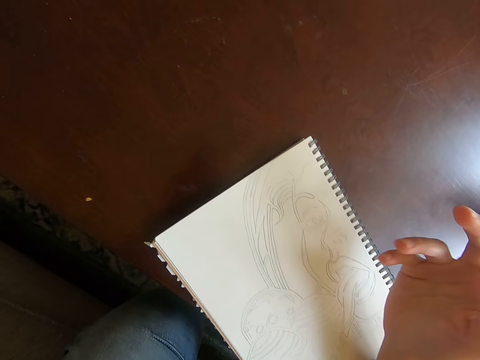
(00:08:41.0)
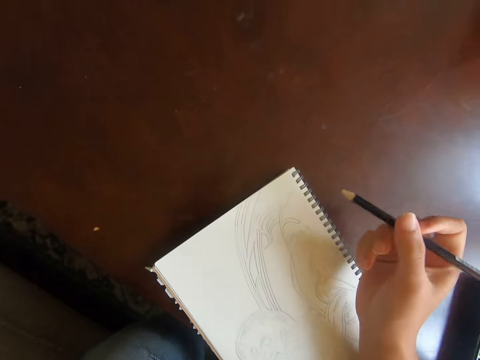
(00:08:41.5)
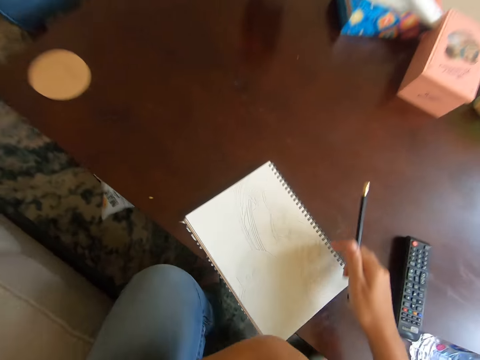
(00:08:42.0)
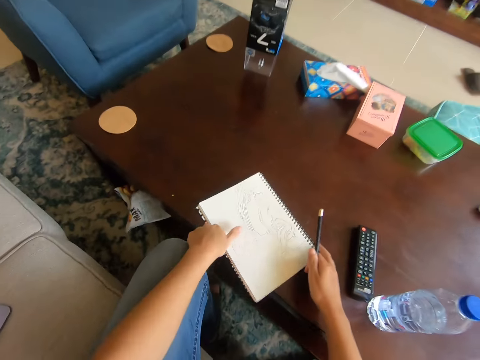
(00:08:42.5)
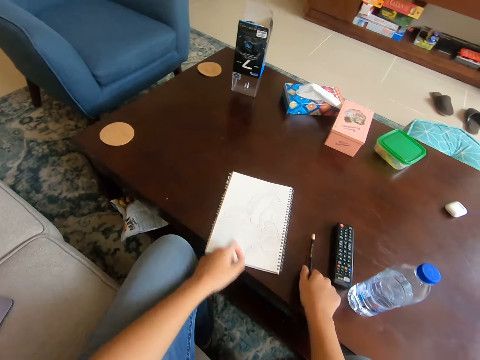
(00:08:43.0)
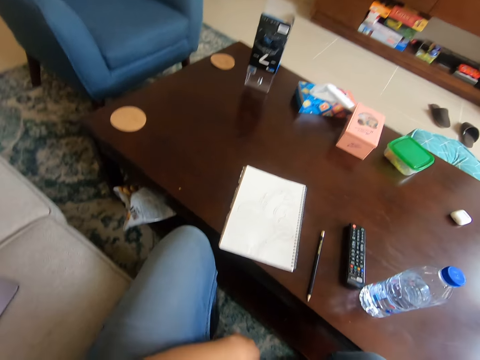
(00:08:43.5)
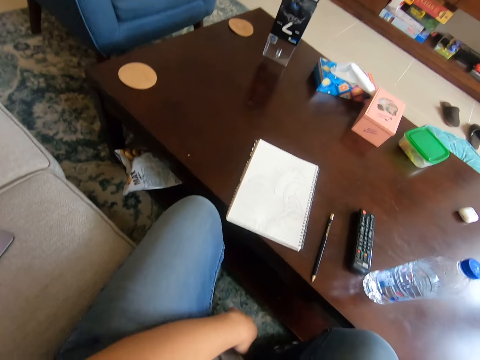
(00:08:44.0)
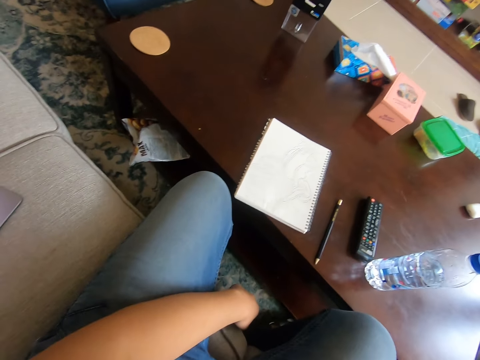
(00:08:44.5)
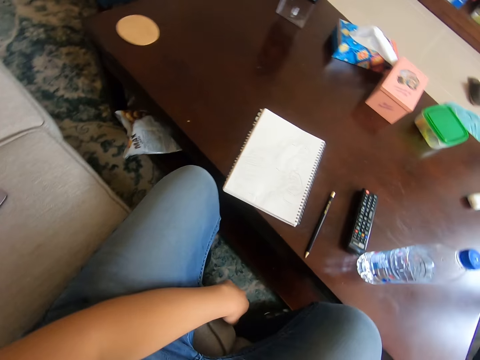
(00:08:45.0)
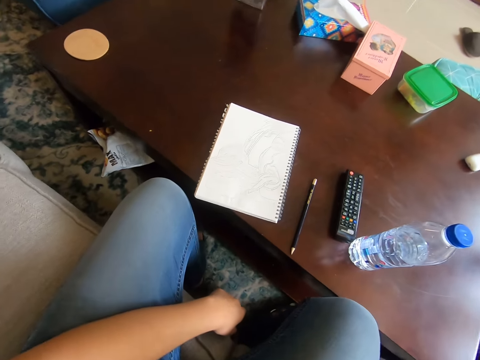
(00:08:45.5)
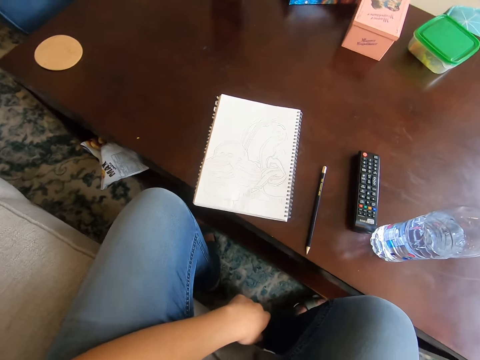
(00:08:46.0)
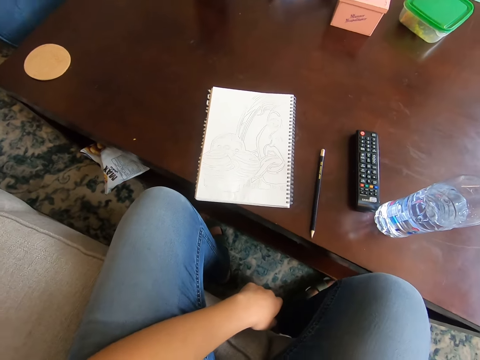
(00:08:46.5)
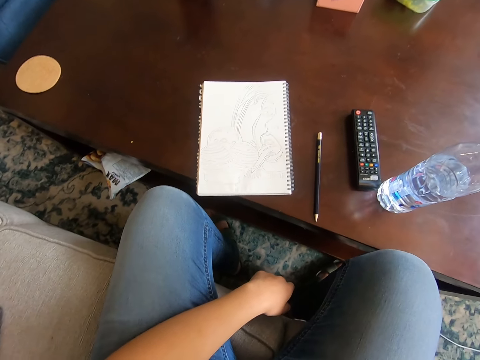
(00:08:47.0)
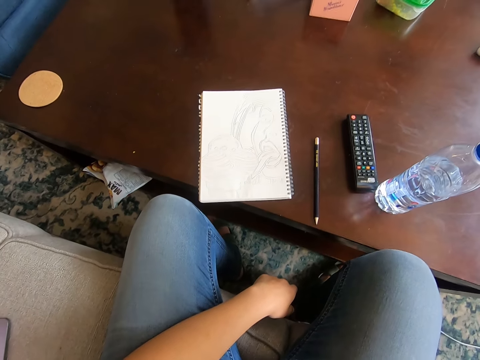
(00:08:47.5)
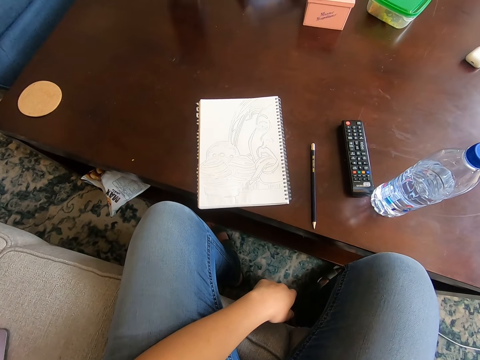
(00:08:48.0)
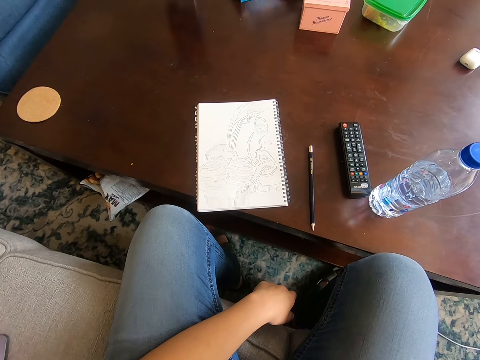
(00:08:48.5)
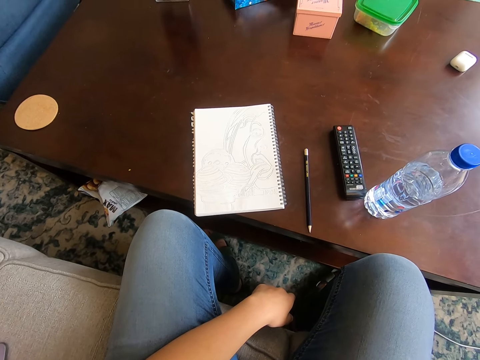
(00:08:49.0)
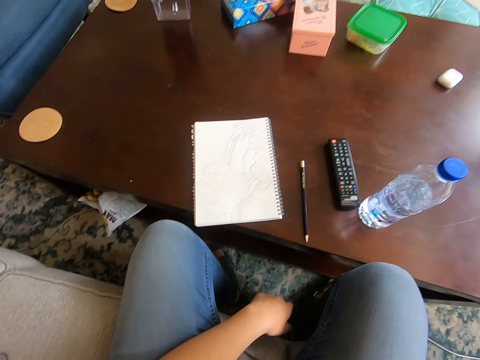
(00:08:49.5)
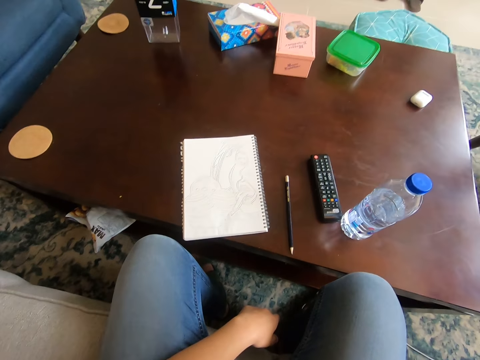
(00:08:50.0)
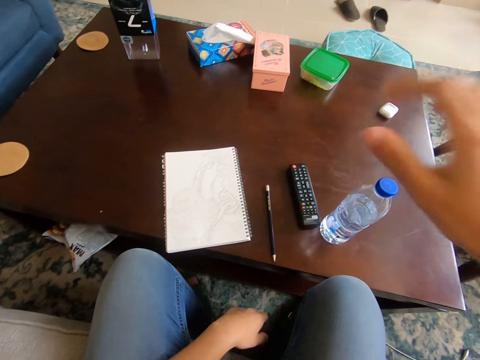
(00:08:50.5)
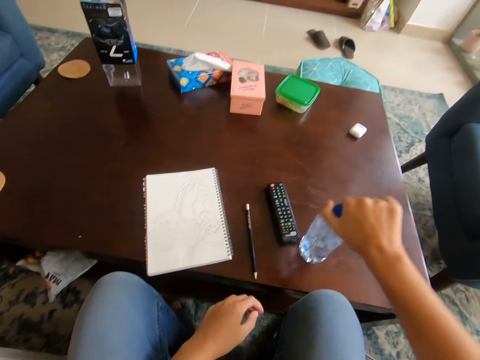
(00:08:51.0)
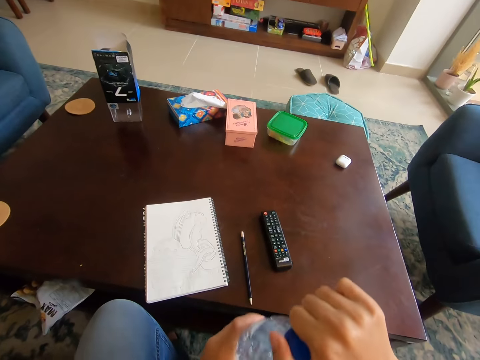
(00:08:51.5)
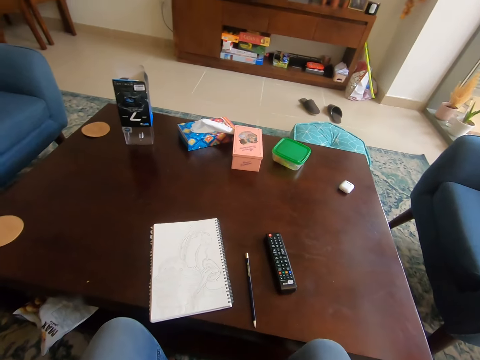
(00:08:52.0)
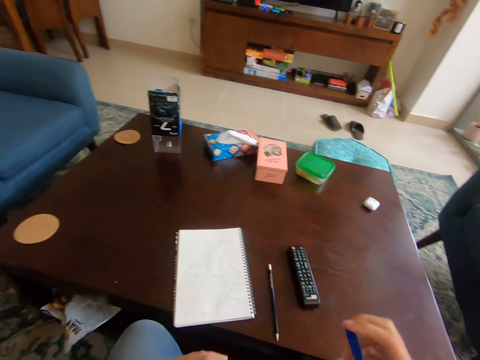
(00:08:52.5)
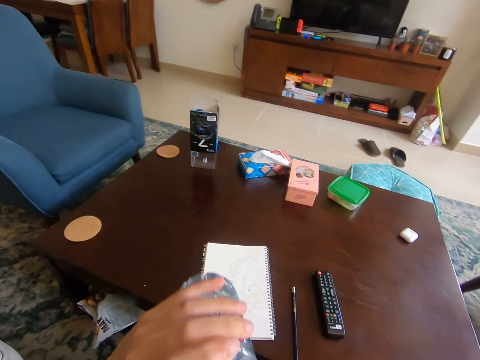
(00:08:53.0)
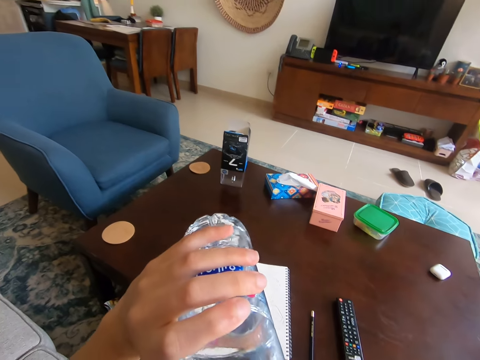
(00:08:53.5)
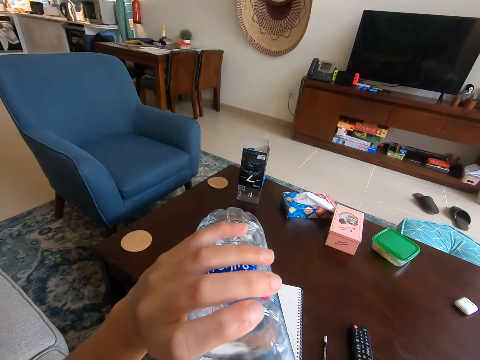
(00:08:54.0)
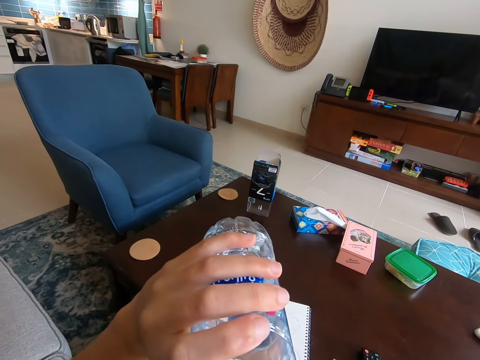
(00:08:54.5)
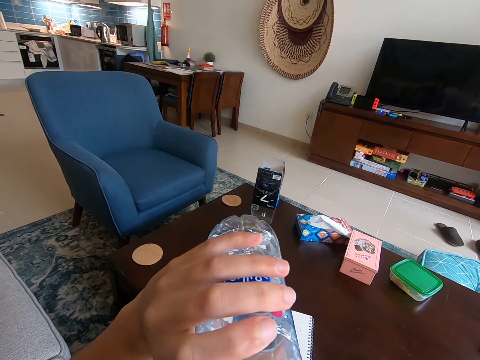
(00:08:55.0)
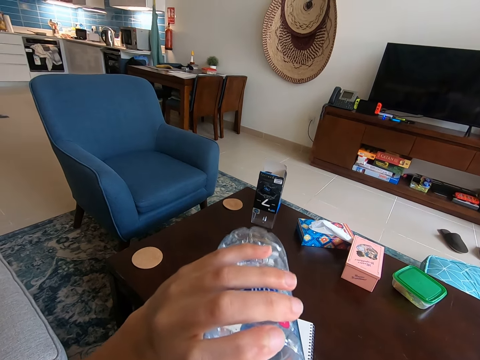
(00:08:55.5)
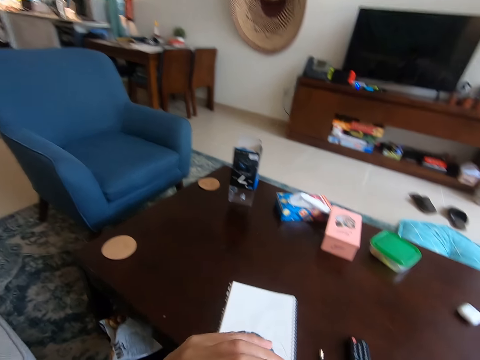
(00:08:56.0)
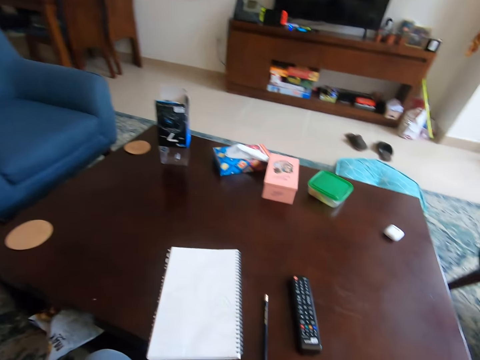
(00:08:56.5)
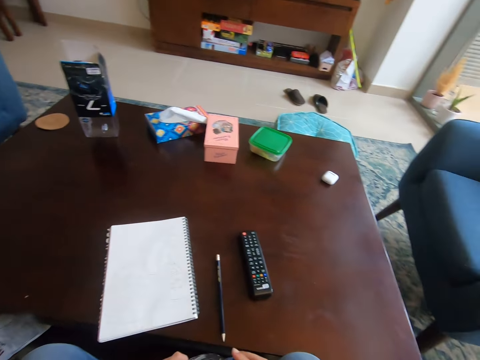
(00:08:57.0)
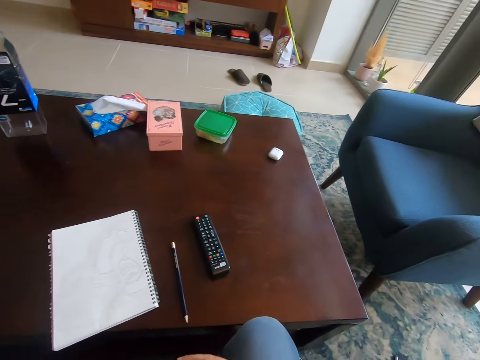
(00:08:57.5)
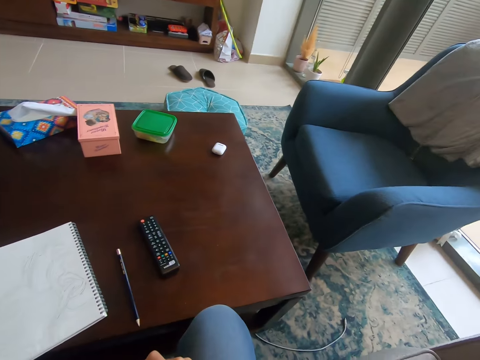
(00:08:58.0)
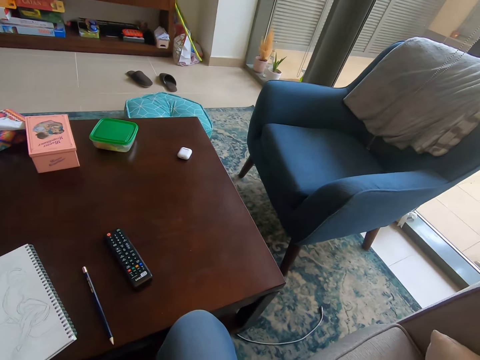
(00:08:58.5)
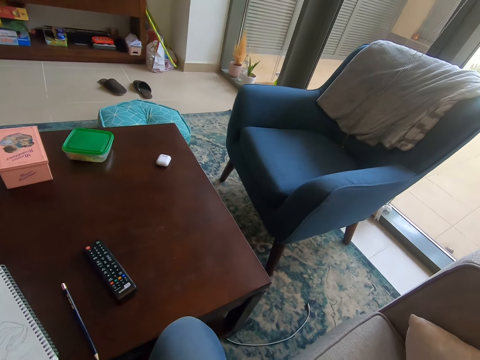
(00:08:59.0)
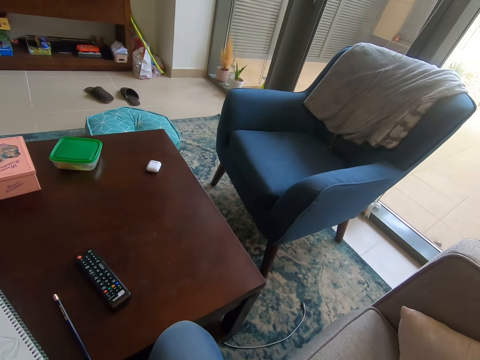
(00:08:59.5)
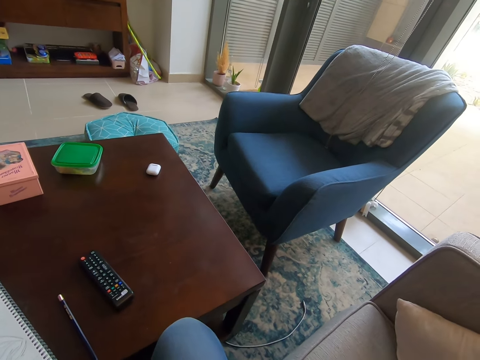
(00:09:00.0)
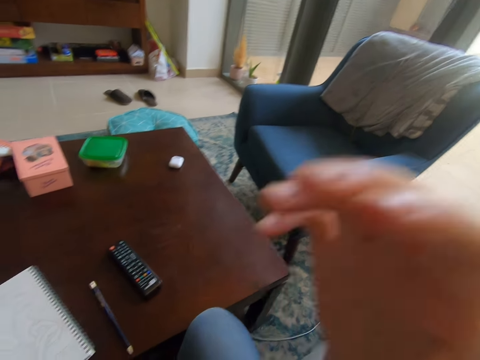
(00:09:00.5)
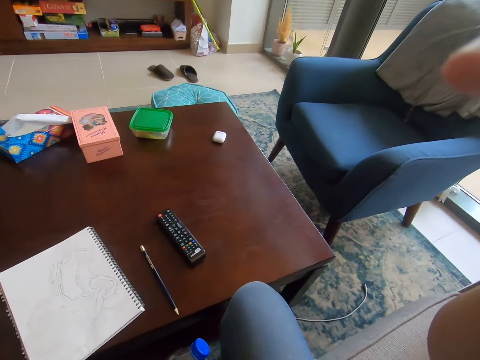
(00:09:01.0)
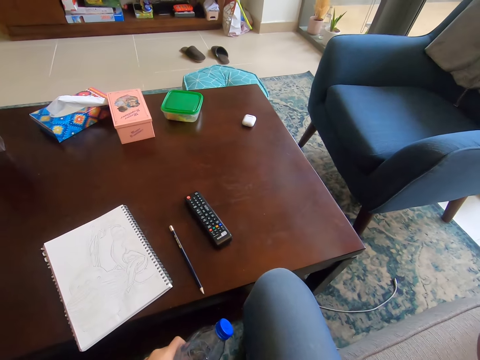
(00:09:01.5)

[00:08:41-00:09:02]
The camera wearer turns a pencil in hand. They turn a book on the table with both hands. They place the pencil in the right hand on the table. They move the left hand off the book. They lift the right hand. They touch their head. They drop the hand back to the table. They pick up the bottle of water on the table. They hold the bottle with the left hand and open the bottle's lid with the right hand. They drink the water. They close the bottle. They lift the right hand to the camera. They touch their head.
